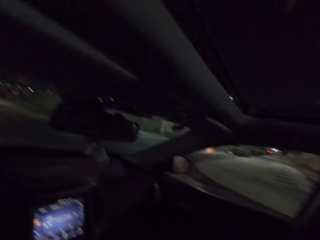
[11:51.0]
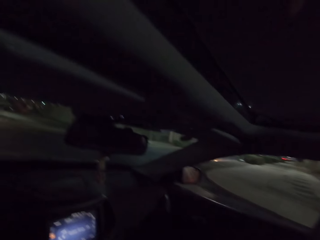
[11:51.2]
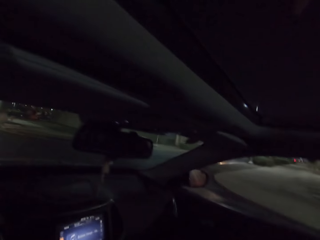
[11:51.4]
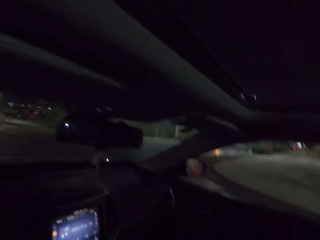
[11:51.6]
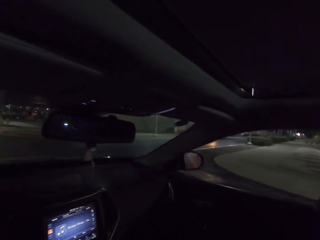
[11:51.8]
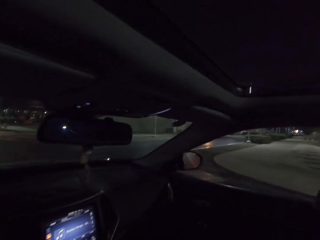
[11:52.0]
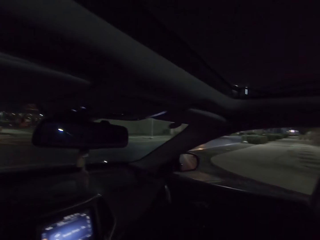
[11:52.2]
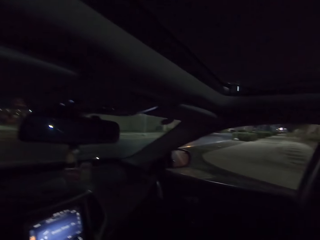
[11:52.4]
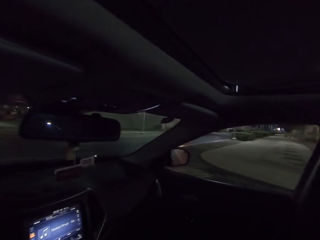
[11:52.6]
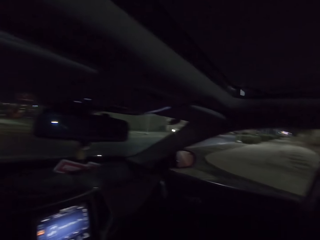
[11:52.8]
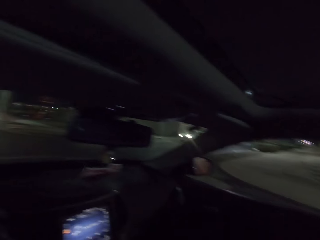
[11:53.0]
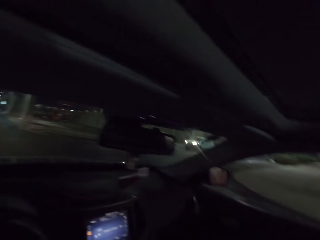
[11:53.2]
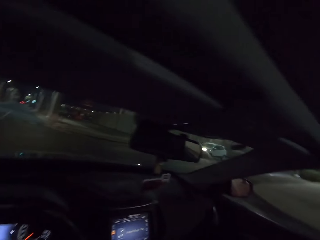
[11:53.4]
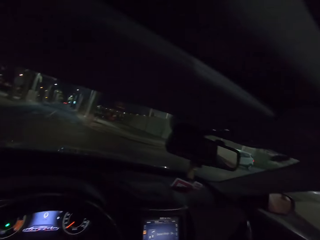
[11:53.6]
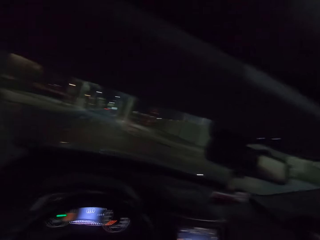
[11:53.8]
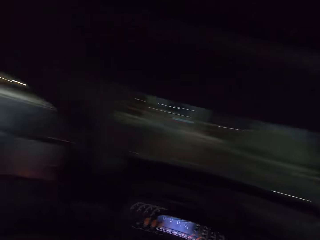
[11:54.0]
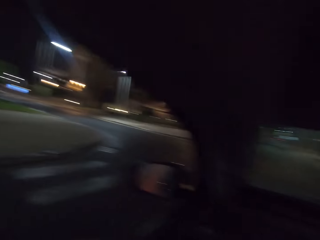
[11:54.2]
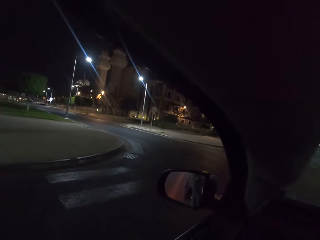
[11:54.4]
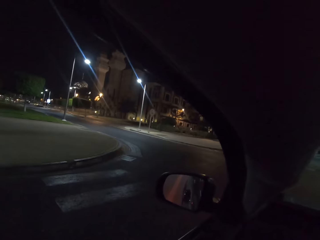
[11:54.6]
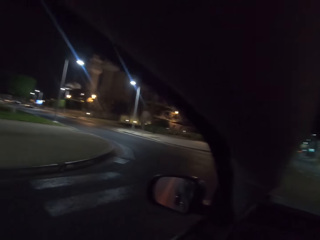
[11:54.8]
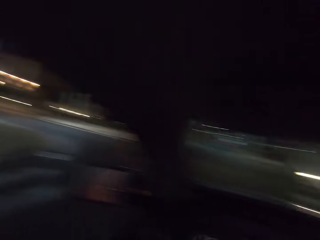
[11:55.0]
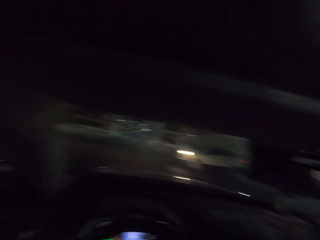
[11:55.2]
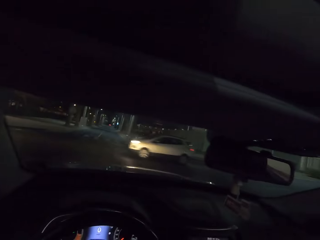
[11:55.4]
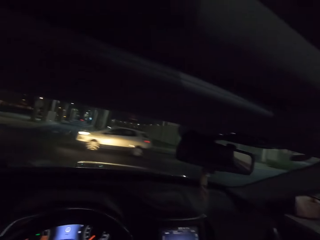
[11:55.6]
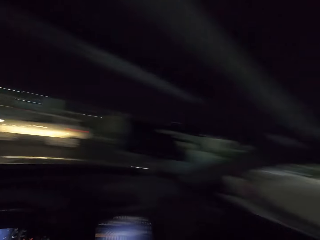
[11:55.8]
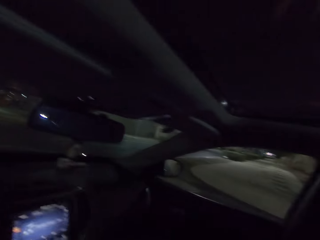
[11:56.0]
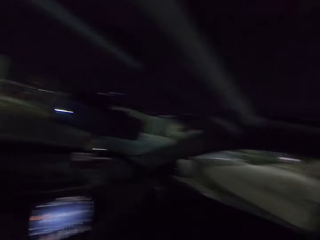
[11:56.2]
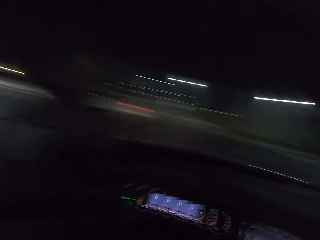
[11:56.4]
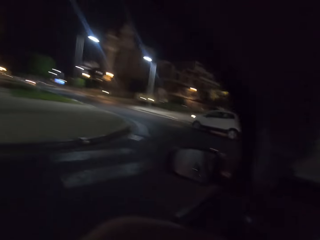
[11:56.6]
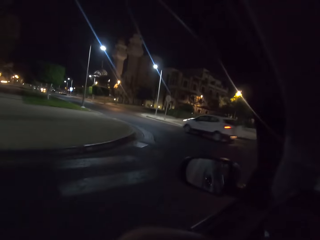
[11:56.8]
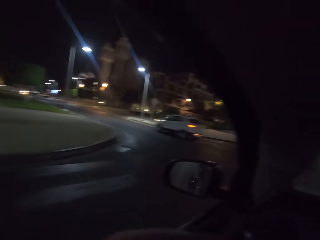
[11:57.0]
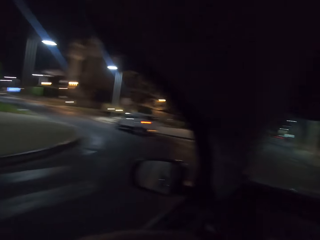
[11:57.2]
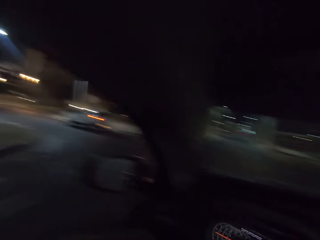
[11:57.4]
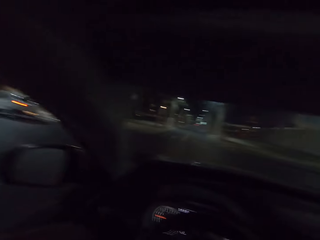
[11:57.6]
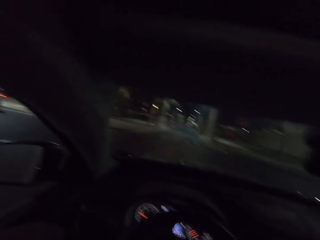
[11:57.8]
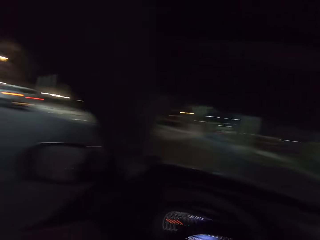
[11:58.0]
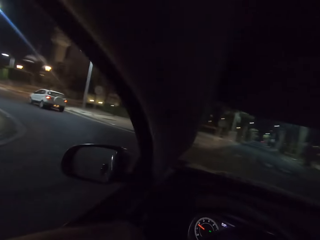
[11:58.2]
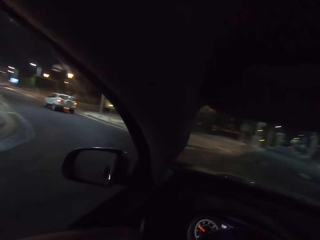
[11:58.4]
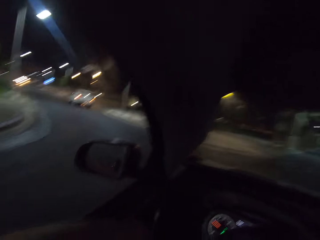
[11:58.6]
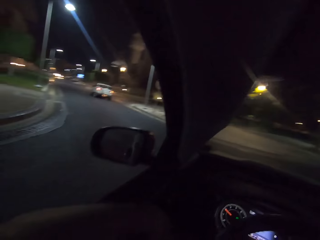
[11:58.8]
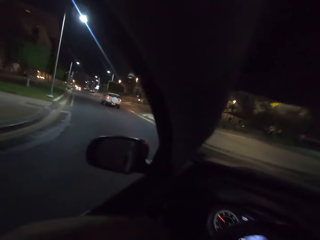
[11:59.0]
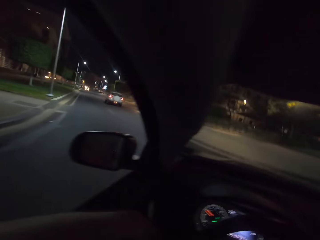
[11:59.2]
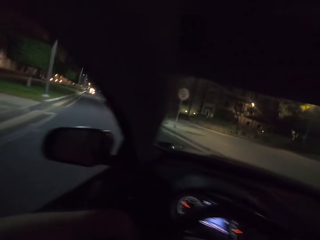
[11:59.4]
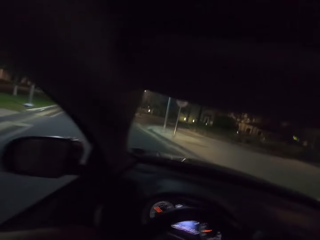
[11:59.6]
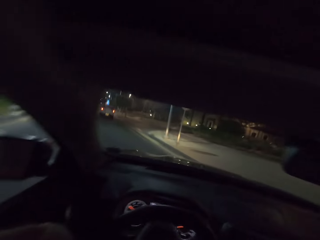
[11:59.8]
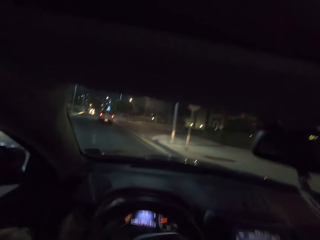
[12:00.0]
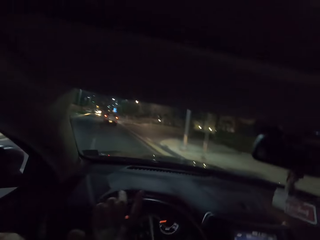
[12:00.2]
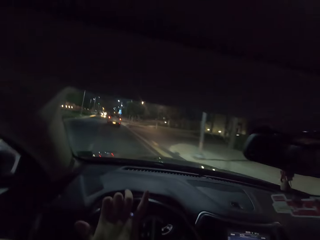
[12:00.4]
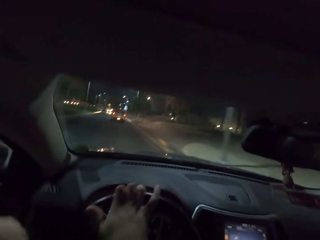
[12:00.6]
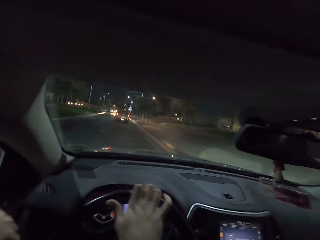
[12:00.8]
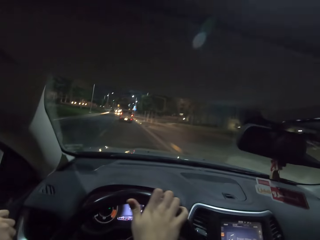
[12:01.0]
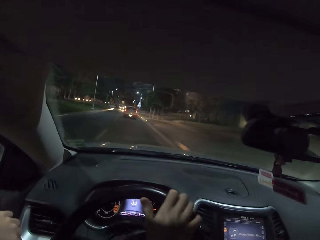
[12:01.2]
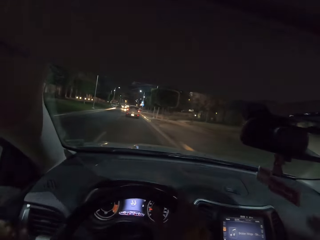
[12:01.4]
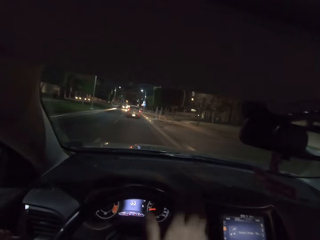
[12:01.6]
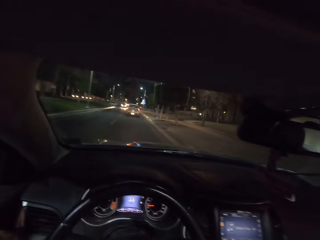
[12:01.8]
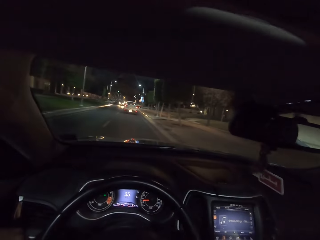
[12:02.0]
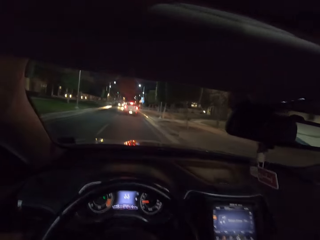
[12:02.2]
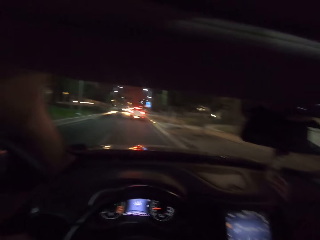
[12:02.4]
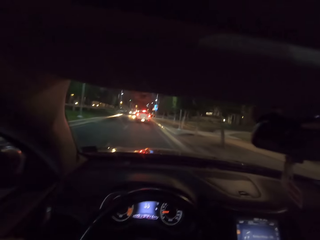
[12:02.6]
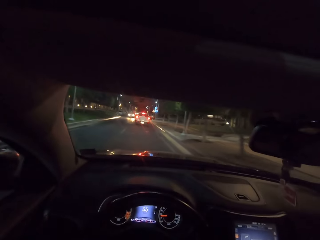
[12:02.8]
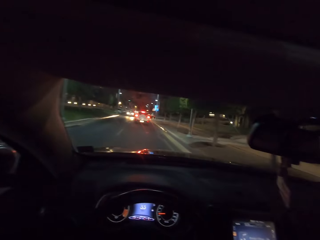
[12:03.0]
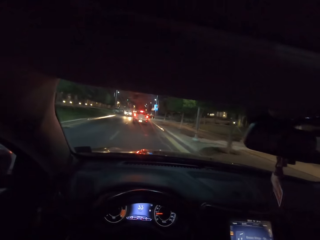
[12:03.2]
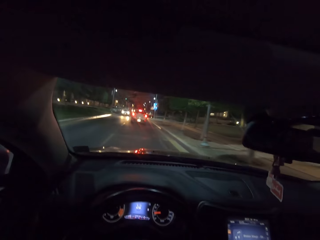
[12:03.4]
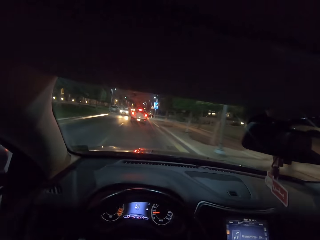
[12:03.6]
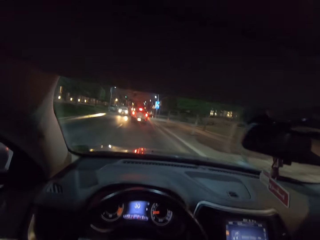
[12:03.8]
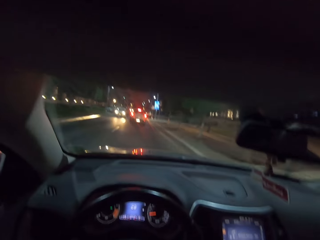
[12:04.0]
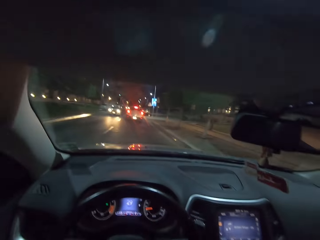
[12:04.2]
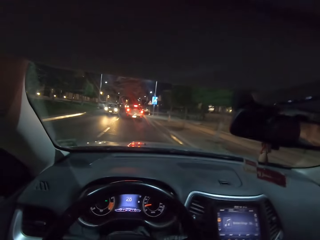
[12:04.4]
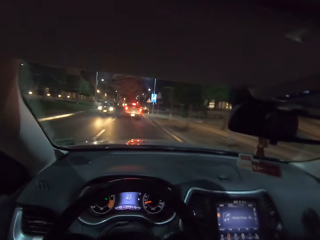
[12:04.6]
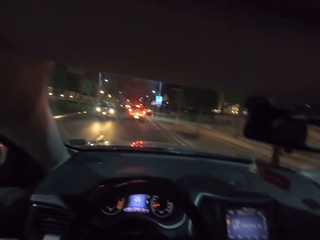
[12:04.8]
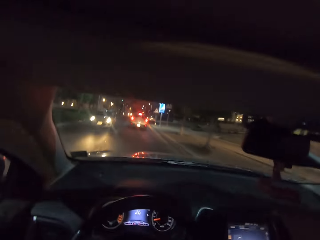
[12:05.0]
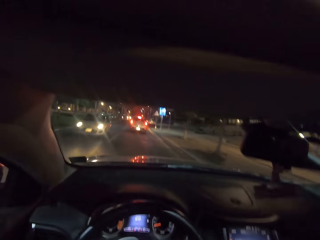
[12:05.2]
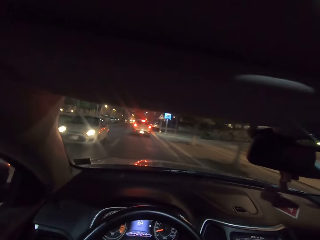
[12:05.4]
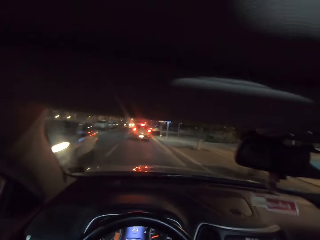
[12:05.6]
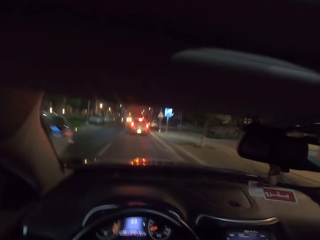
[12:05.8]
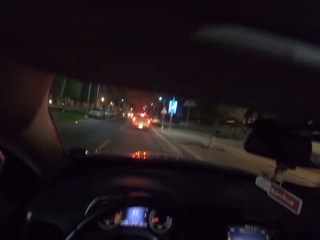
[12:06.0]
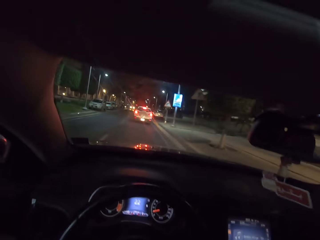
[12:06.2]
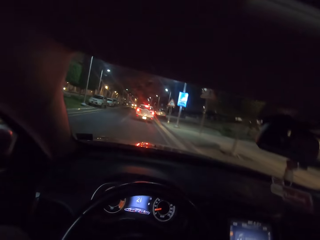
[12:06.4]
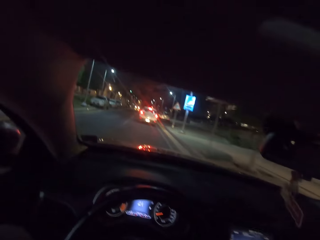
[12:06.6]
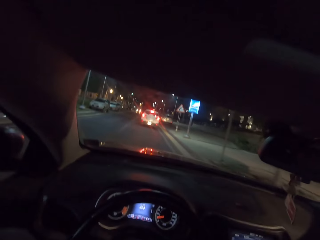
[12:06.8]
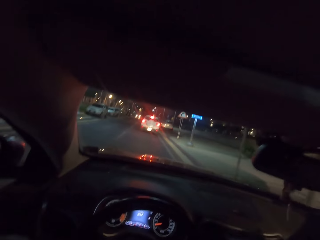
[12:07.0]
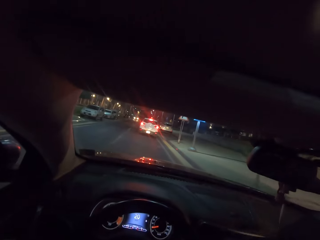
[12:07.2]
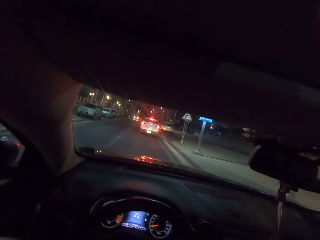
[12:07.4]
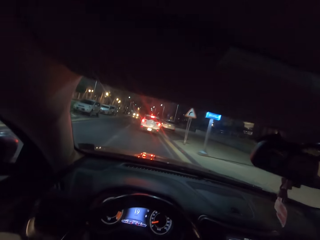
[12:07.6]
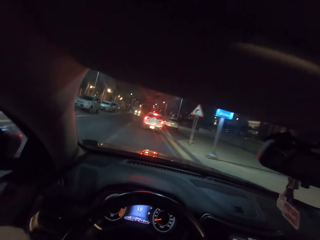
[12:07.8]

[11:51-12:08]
The camera wearer stops the car. They turn left. They drive.

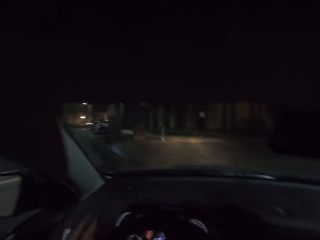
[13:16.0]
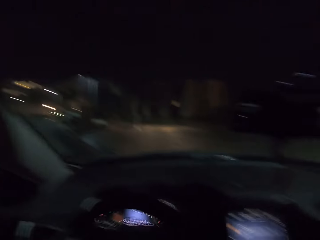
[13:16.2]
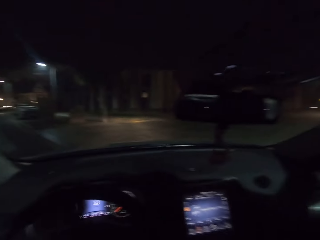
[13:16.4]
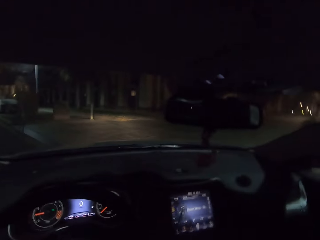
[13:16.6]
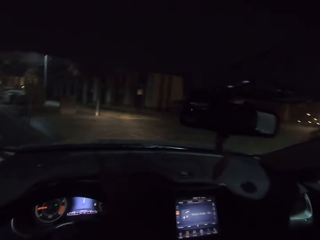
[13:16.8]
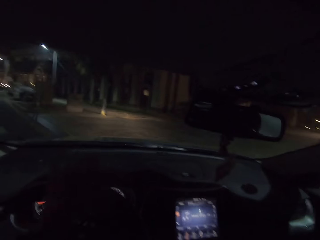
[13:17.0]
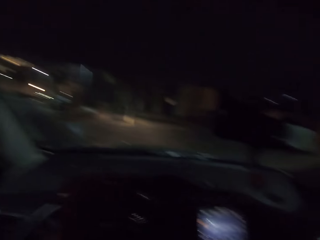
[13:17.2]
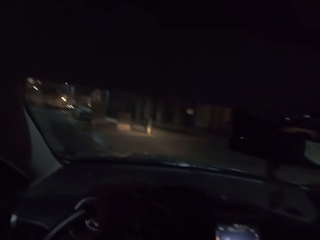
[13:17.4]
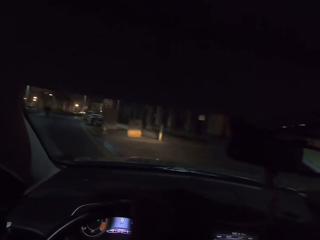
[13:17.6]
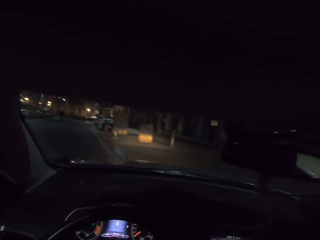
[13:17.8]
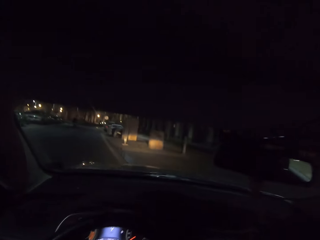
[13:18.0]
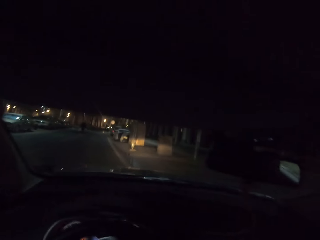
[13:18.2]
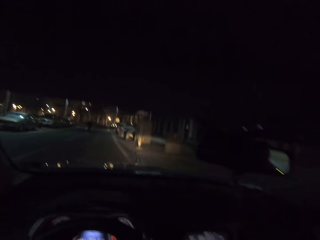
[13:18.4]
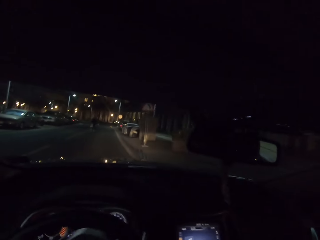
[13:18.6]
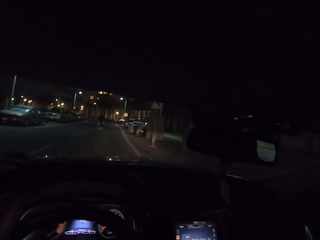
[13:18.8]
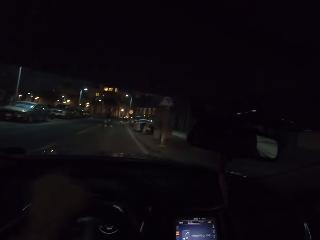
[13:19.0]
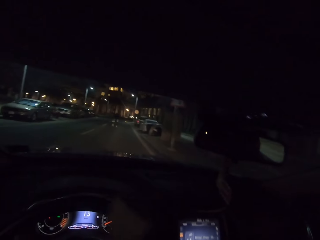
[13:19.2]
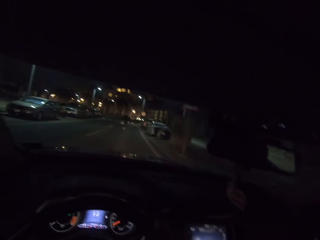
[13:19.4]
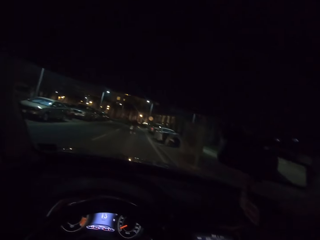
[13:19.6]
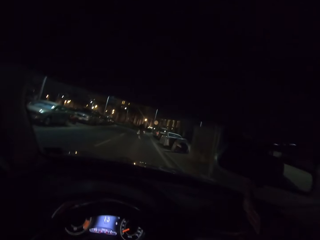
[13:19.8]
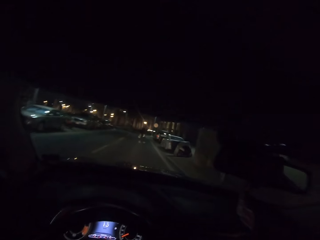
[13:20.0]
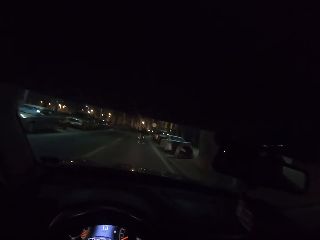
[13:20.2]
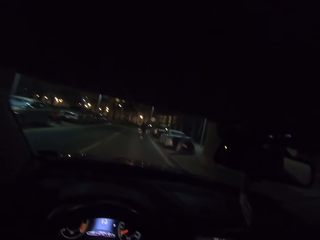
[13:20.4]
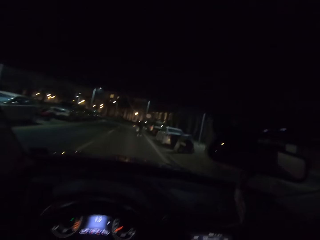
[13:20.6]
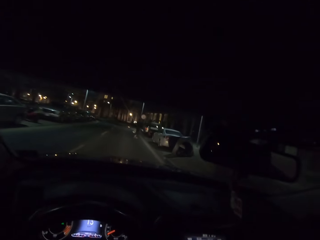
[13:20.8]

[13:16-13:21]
The camera wearer stops the car.
